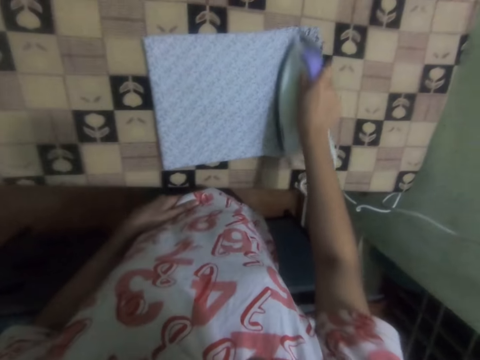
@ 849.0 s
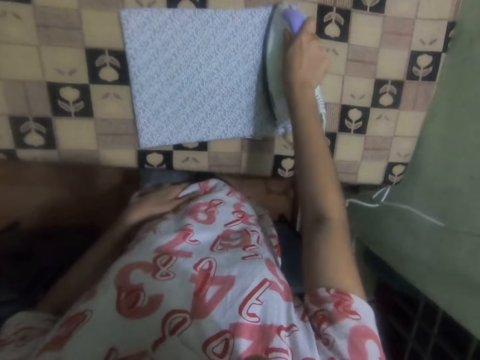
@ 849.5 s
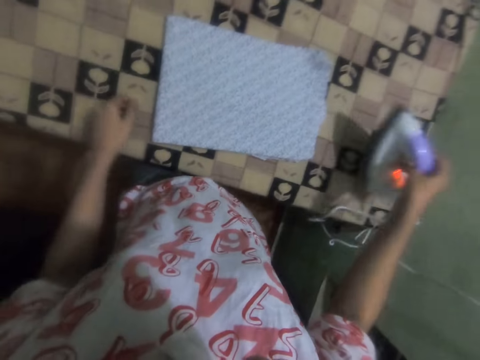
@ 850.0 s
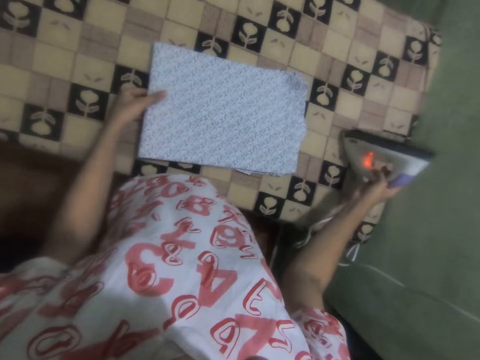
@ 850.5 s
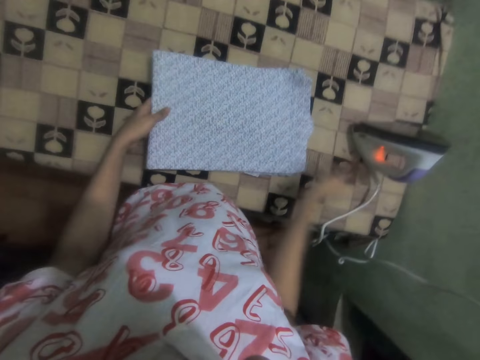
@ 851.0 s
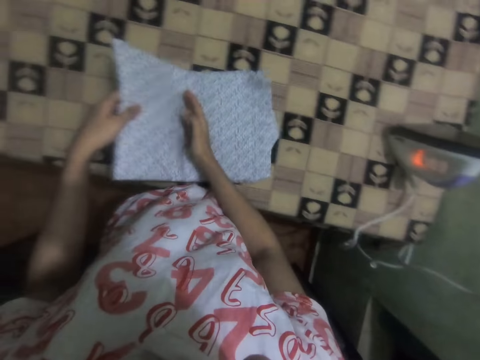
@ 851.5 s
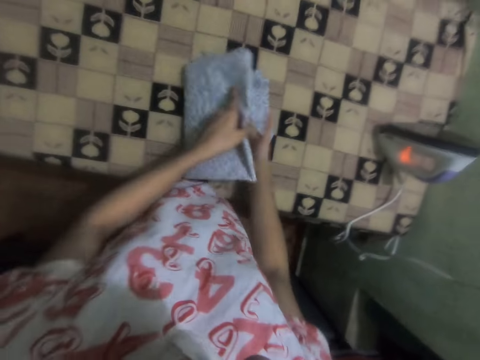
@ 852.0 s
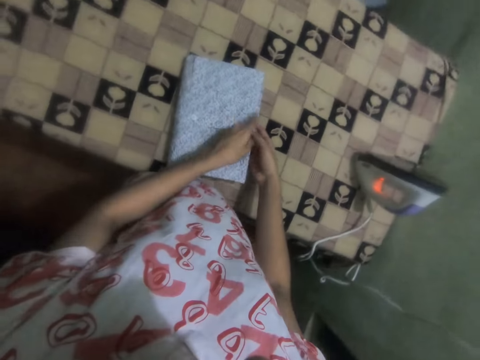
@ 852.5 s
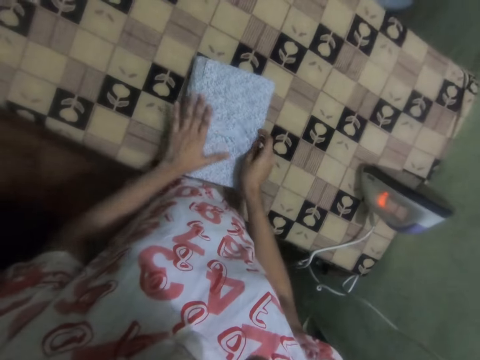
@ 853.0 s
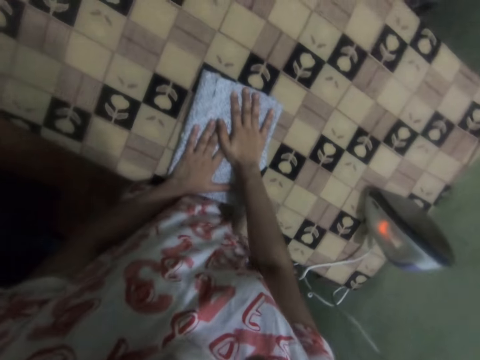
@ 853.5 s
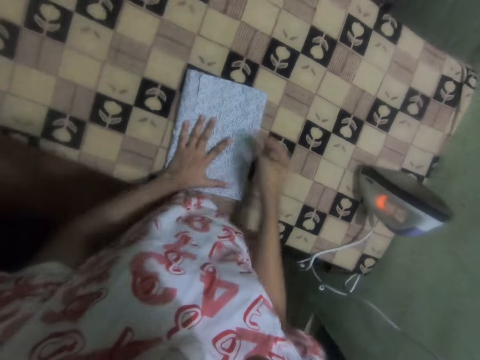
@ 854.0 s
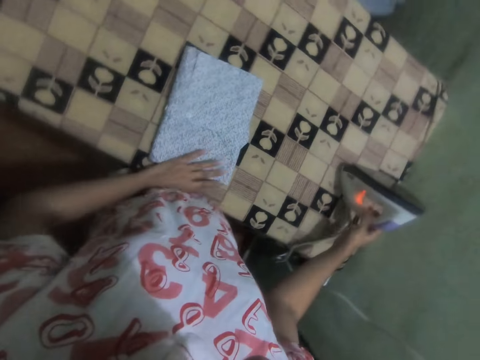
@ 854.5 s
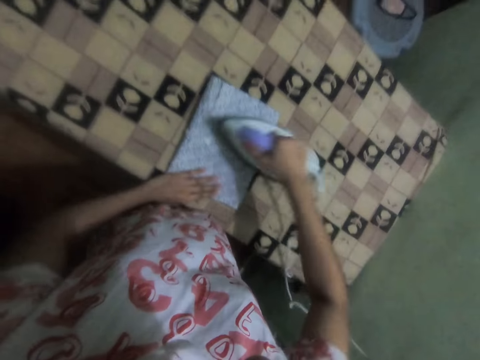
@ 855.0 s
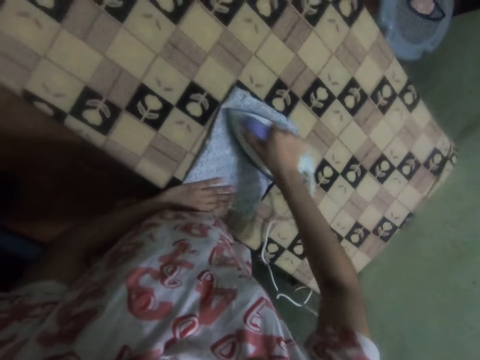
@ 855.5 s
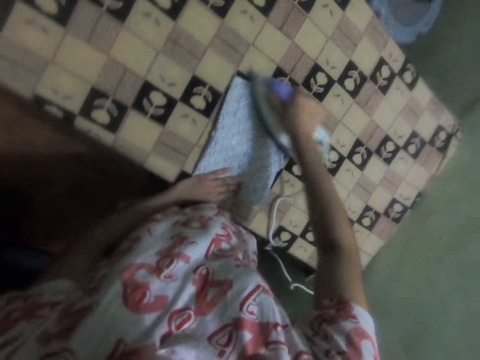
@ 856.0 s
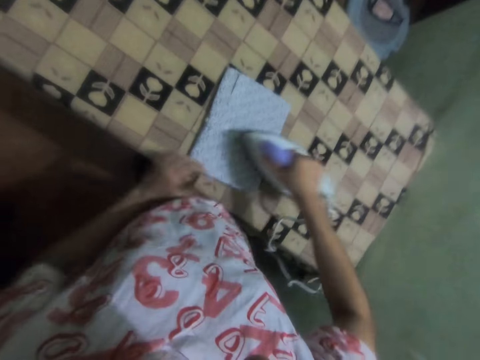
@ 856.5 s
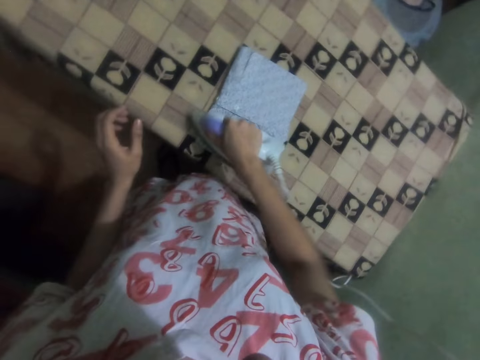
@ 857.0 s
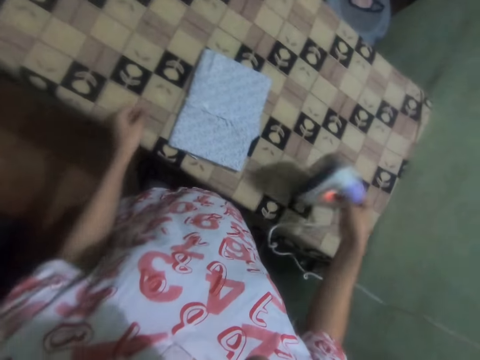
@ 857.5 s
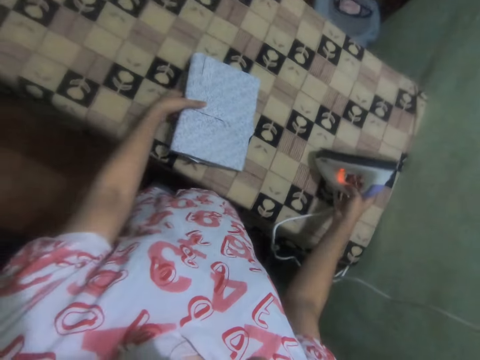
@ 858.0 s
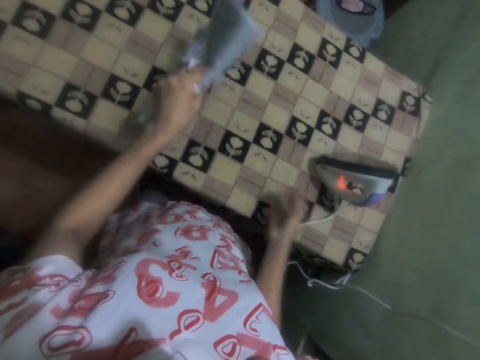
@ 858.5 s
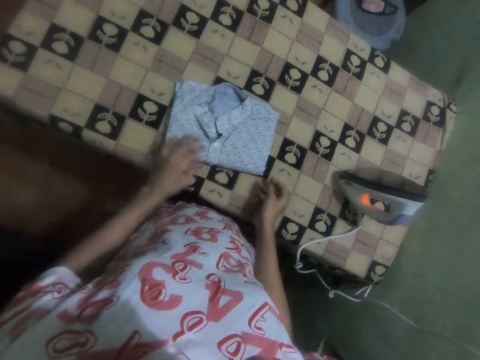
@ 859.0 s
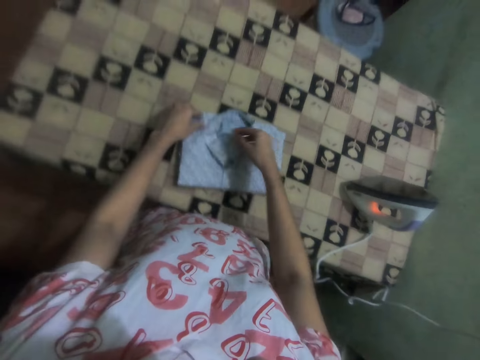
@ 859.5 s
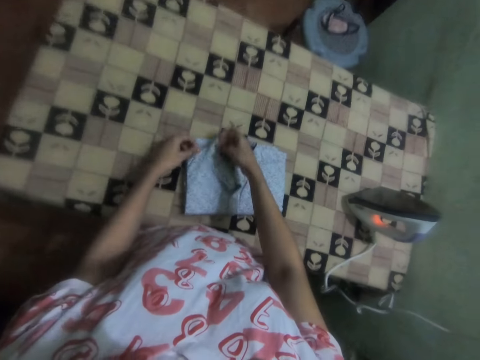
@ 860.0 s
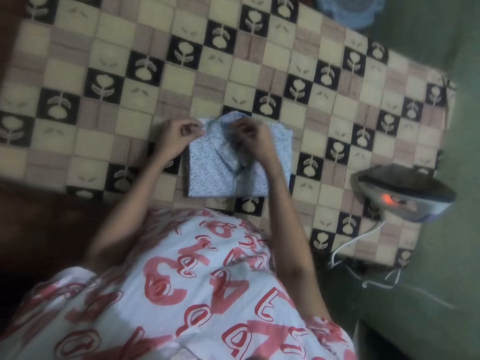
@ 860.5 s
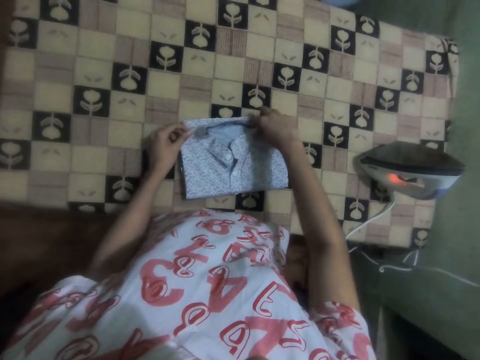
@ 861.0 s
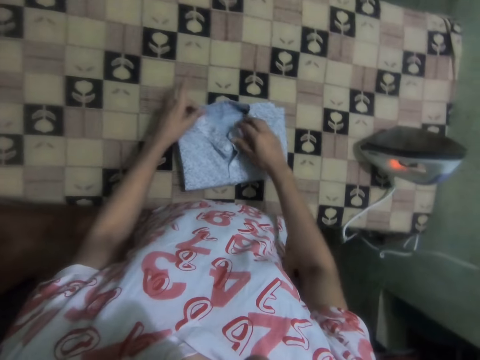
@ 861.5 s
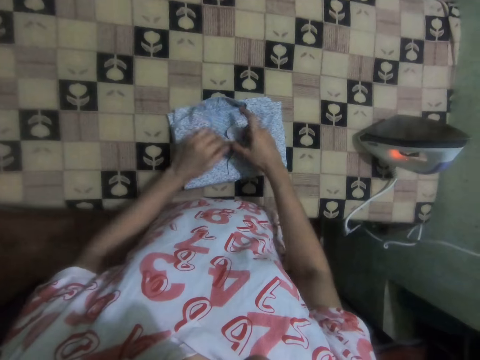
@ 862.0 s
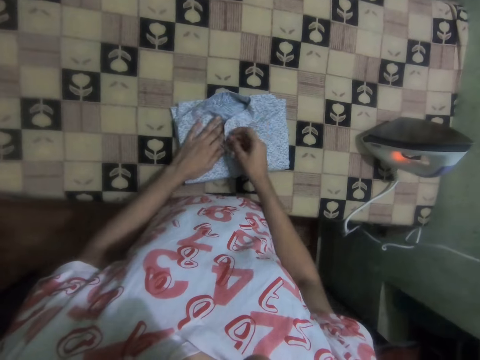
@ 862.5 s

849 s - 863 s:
The camera wearer drops the iron on the table. She folds the cloth with her hand on the table. She picks up the iron from the table. She irons the cloth with an iron. She turns over the cloth on the table. She puts the iron on the table. She adjusts the cloth with her hand.

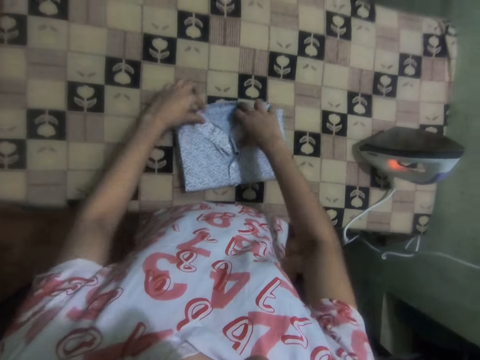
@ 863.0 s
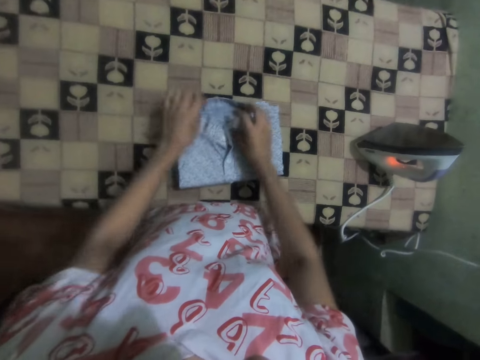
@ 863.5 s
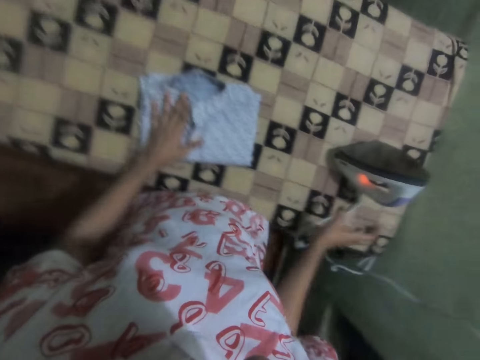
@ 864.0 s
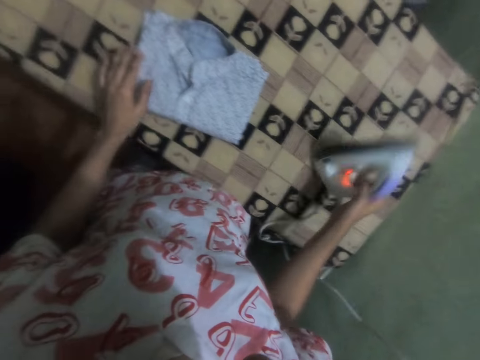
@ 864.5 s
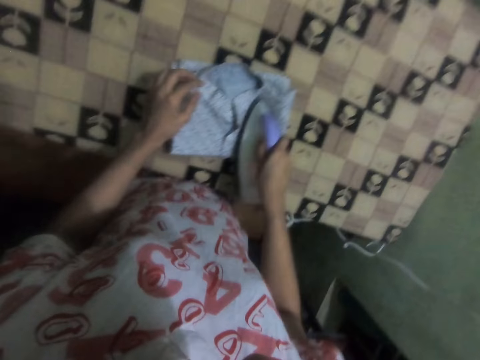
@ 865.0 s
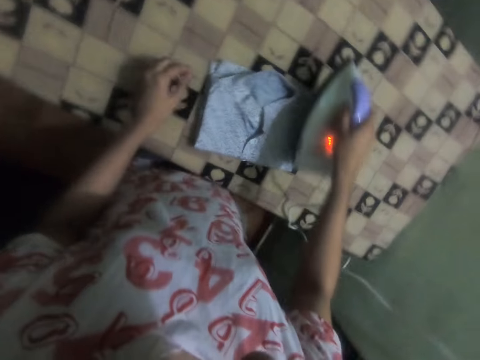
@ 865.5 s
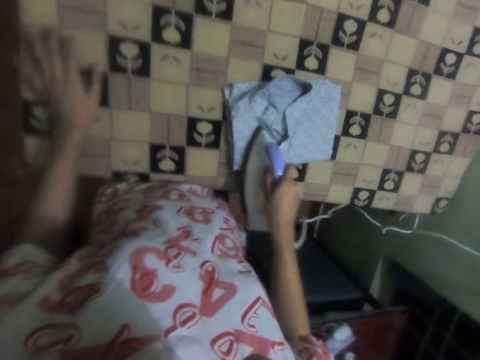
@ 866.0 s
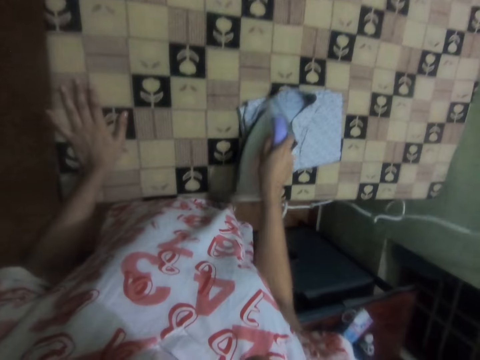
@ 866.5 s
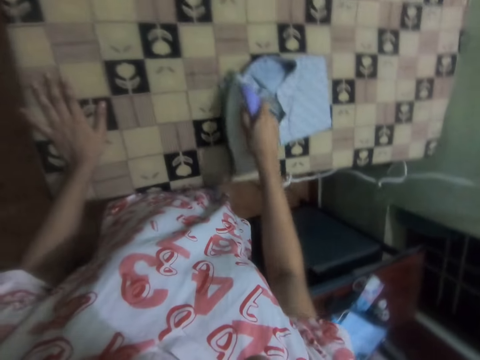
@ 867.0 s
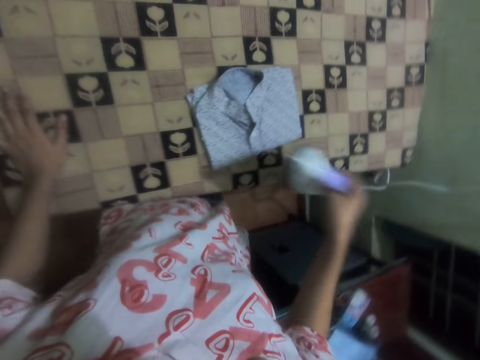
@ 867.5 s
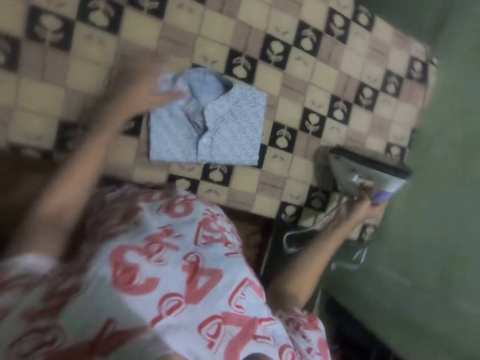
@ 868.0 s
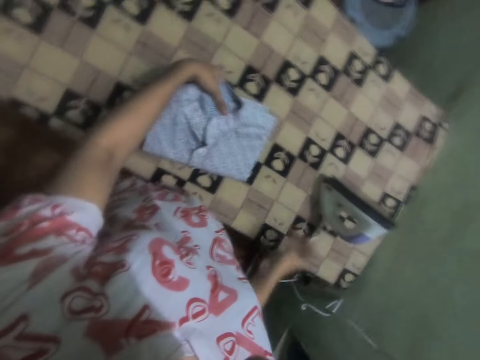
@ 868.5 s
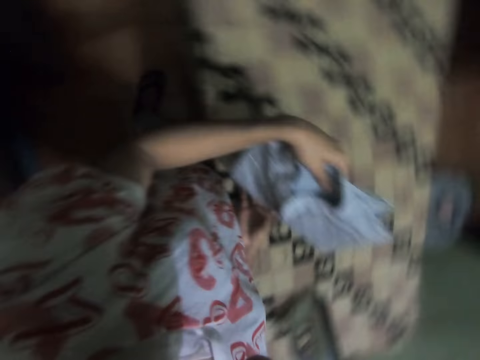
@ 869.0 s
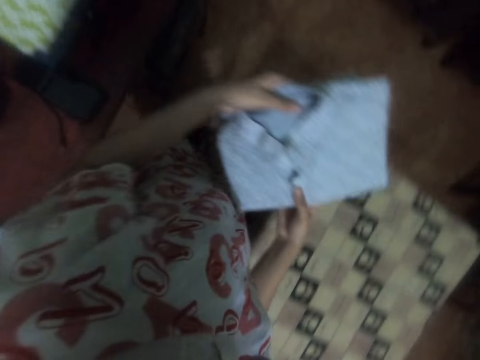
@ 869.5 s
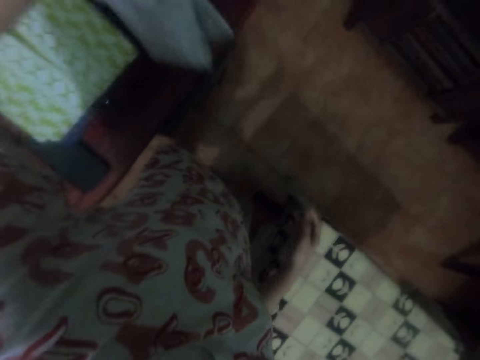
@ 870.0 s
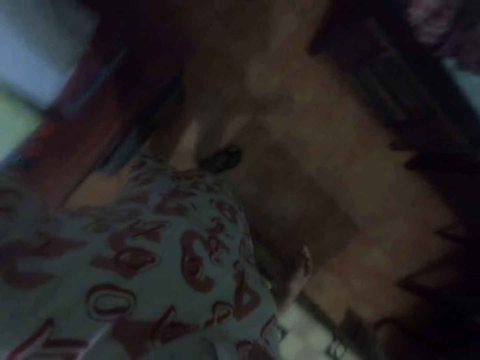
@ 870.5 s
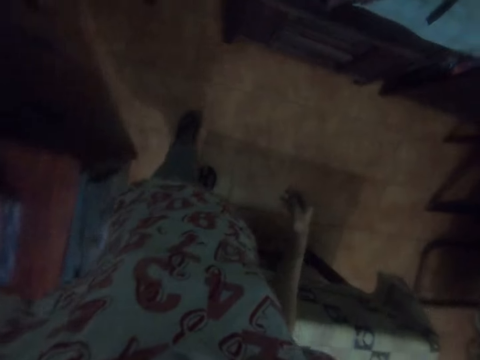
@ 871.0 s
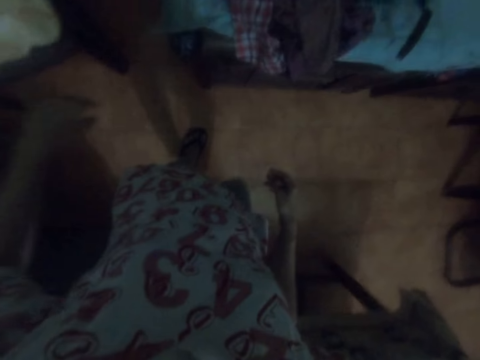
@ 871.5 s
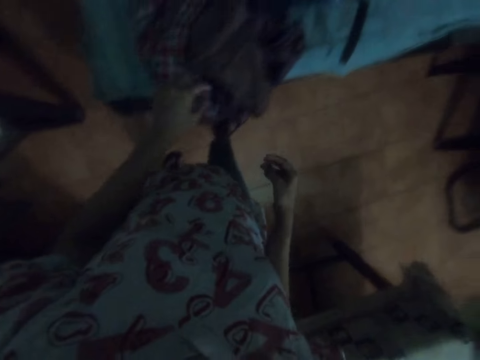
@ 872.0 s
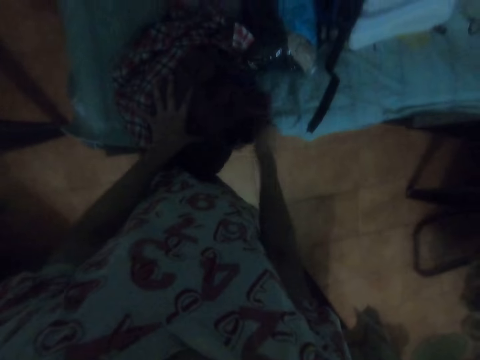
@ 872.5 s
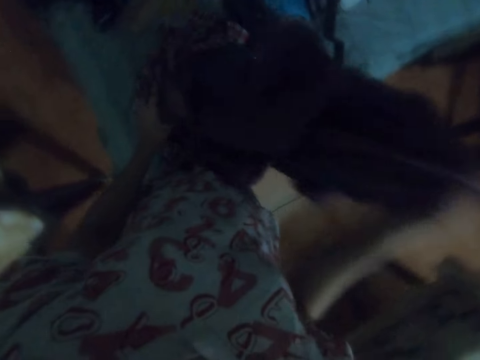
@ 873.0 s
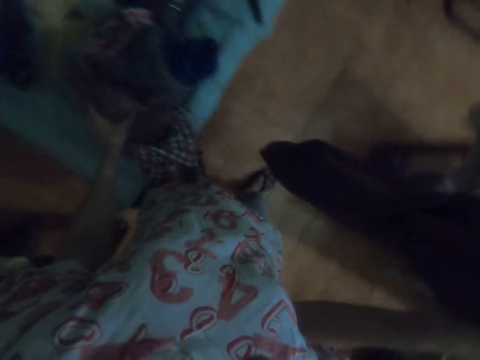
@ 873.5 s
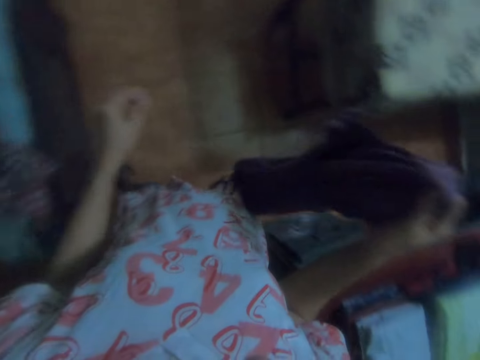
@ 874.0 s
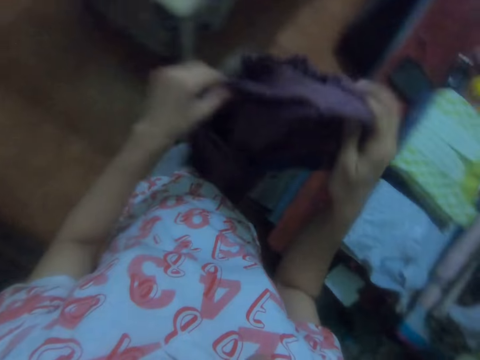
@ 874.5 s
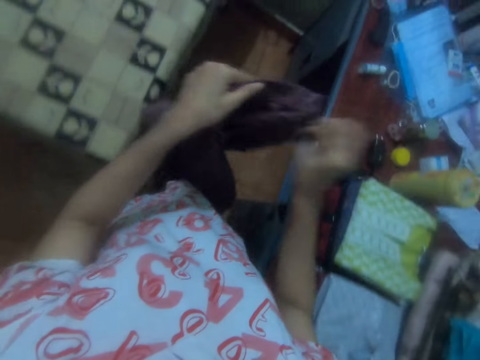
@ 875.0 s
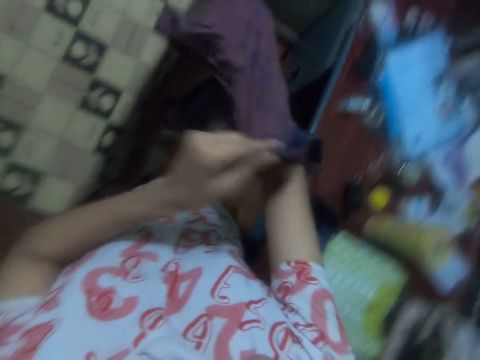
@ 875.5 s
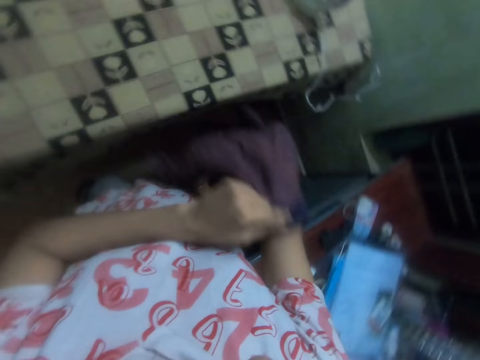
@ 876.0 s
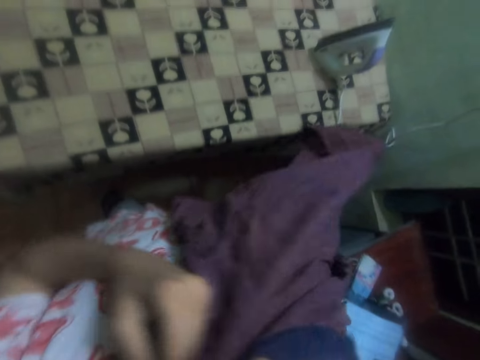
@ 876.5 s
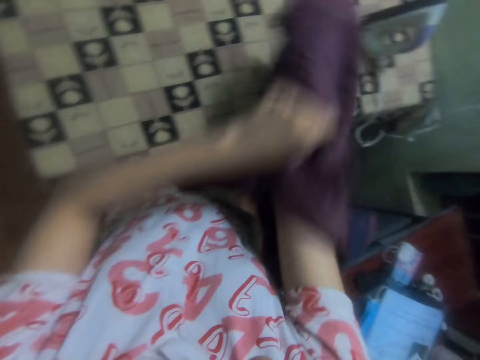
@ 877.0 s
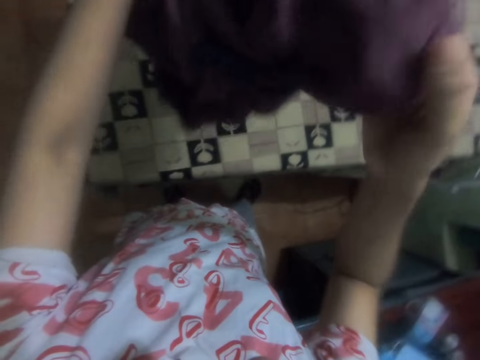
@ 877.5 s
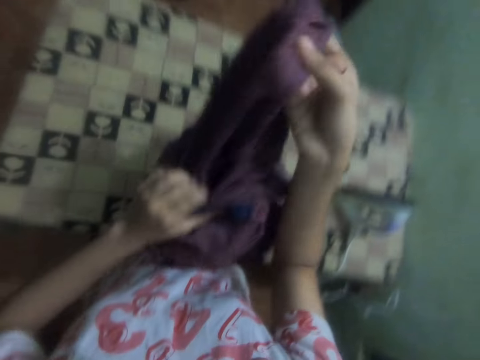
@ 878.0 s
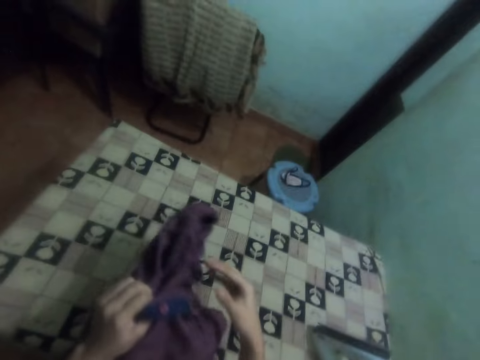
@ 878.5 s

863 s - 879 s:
The camera wearer picks up the iron from the table. She irons the cloth with an iron. She drops the iron on the table. She picks up the cloth from the table. She places the cloth on top of the other clothes. She picks up the cloth from the other clothes. She carries the cloth across the house. She turns the cloth out with her hand. She sings.
